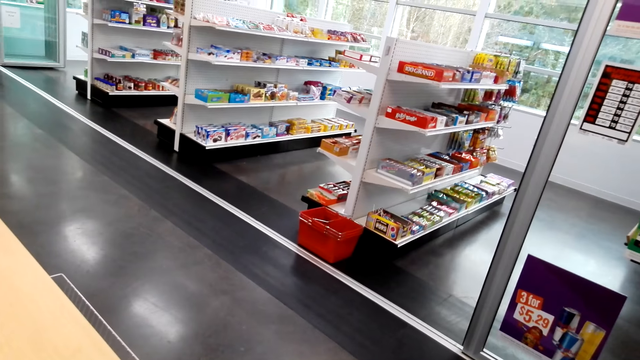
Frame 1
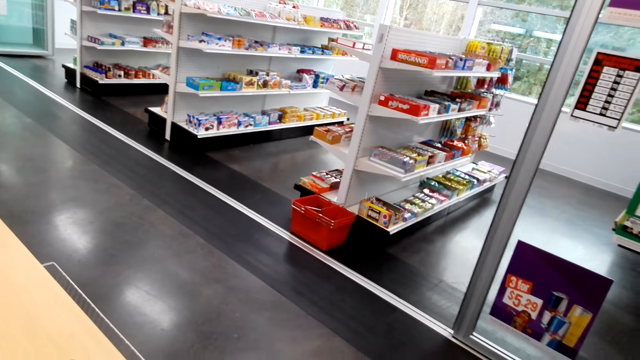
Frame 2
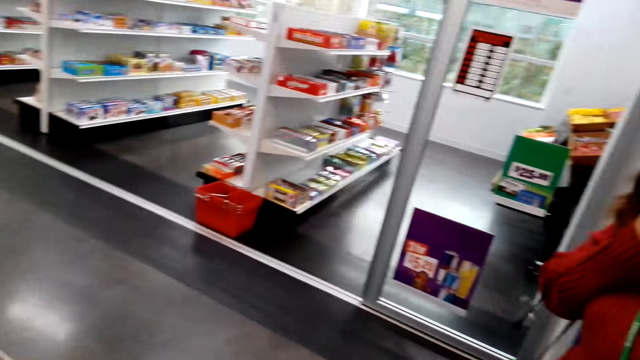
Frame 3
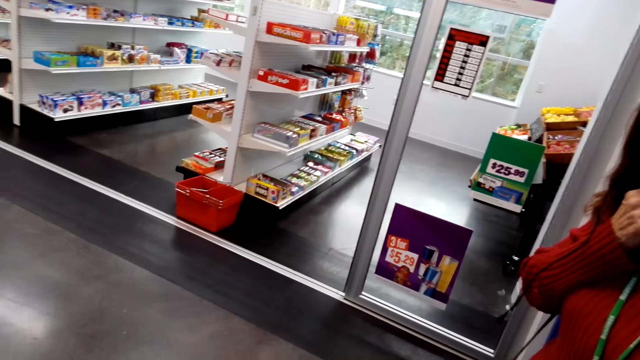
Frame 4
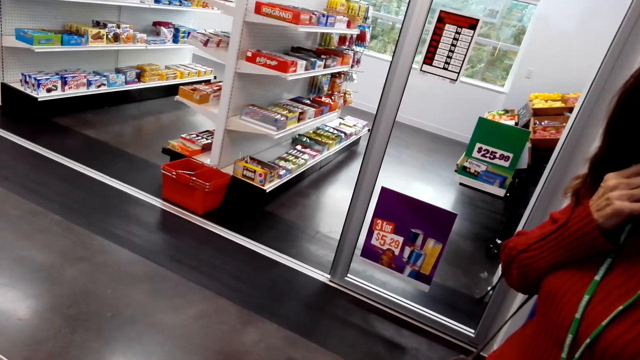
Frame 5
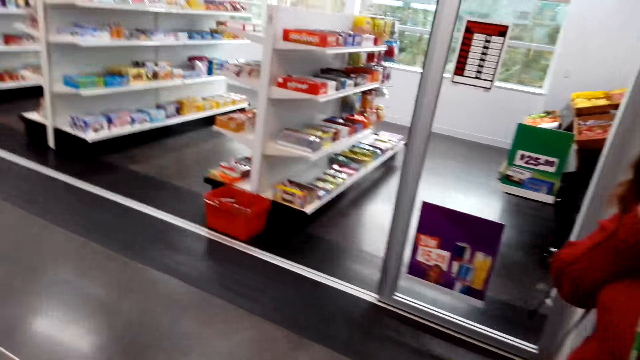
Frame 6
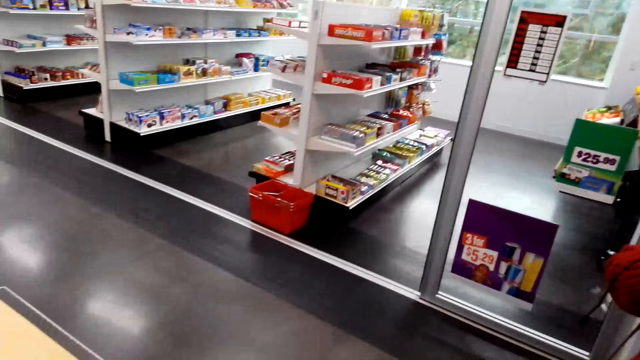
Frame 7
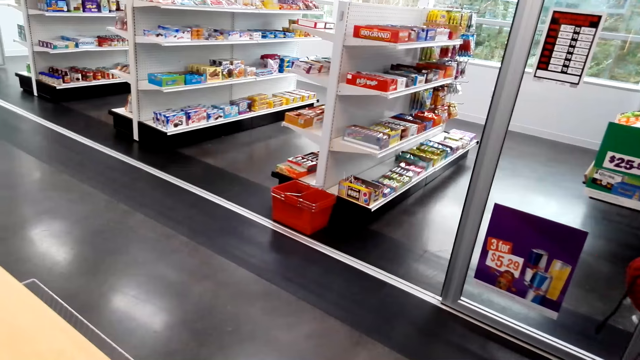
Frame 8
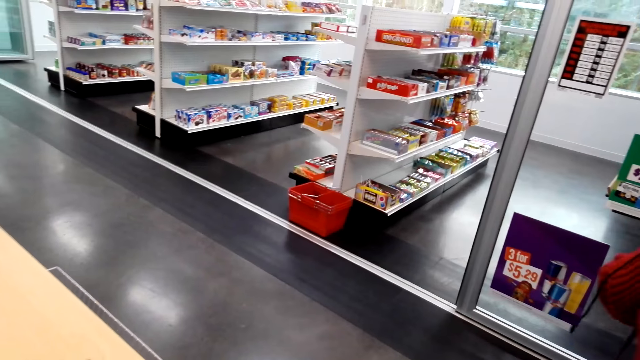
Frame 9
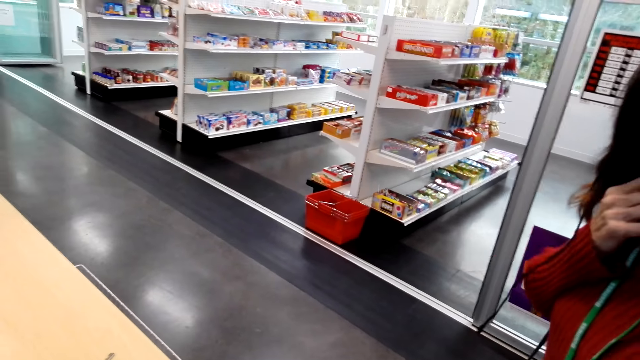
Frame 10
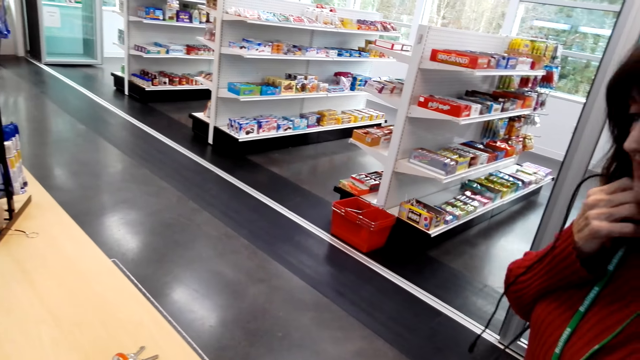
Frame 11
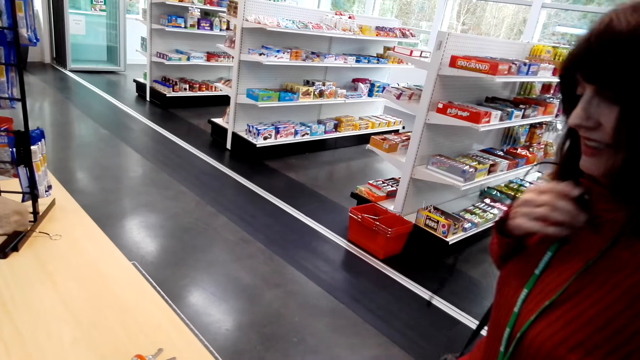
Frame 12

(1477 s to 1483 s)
The camera wearer converses with the woman.
